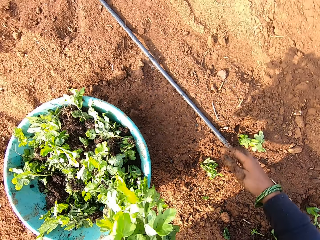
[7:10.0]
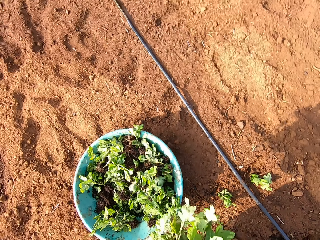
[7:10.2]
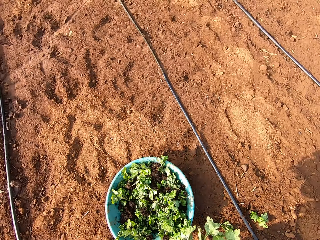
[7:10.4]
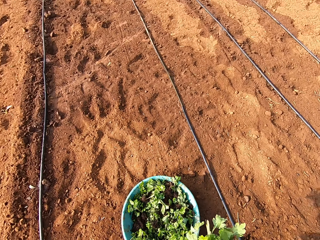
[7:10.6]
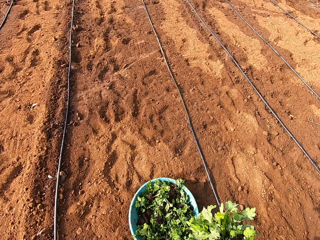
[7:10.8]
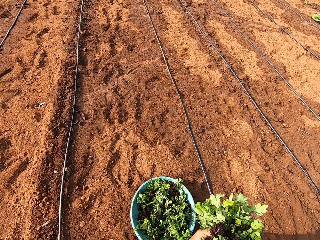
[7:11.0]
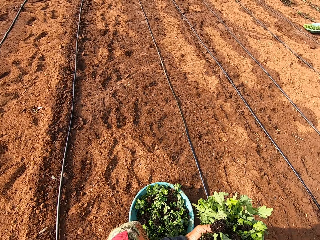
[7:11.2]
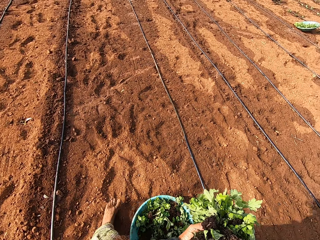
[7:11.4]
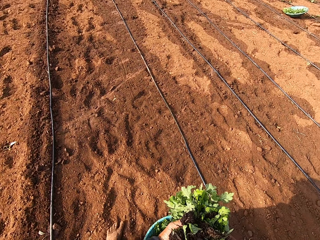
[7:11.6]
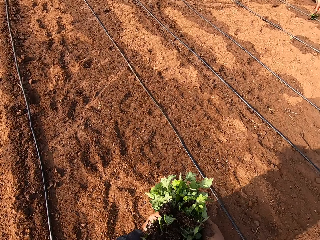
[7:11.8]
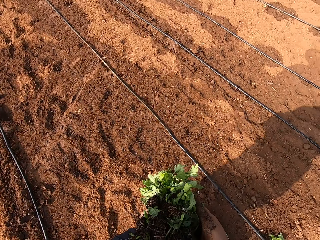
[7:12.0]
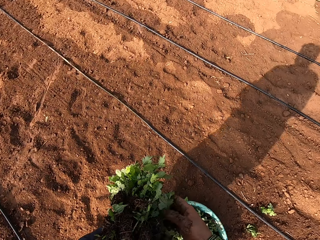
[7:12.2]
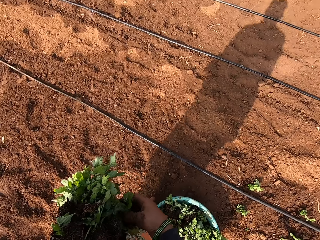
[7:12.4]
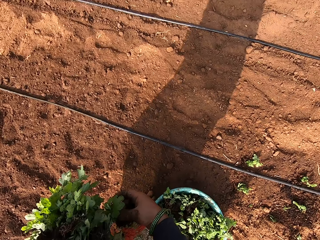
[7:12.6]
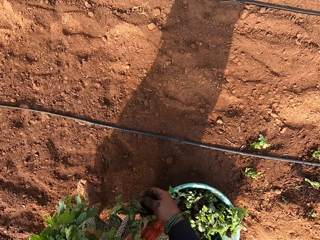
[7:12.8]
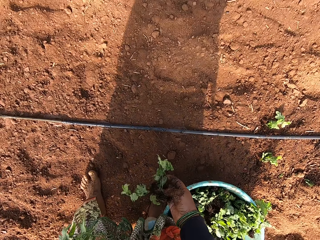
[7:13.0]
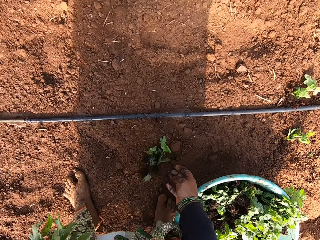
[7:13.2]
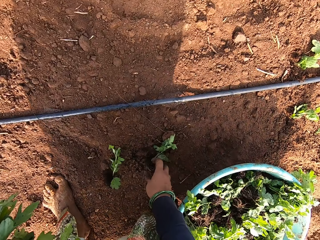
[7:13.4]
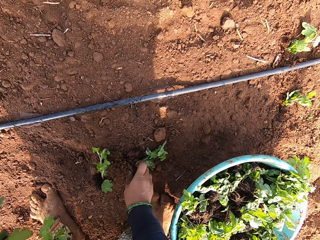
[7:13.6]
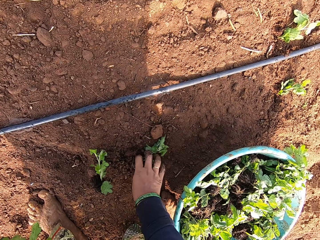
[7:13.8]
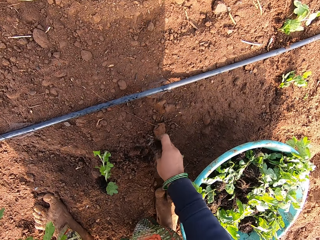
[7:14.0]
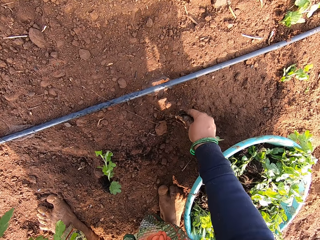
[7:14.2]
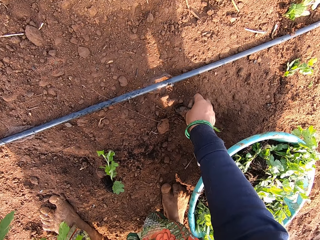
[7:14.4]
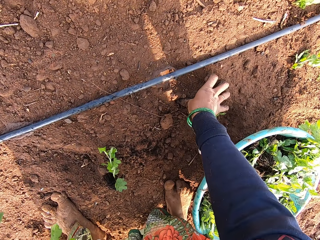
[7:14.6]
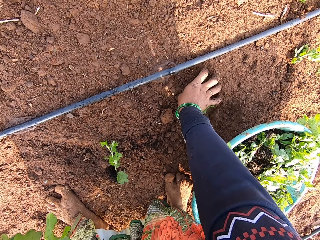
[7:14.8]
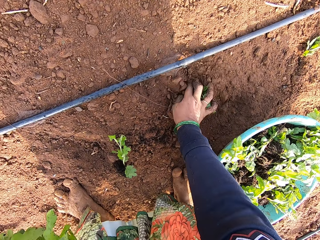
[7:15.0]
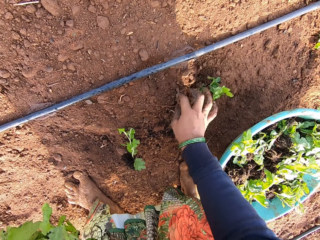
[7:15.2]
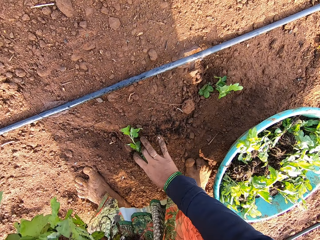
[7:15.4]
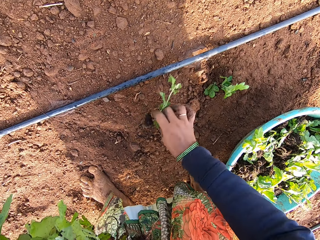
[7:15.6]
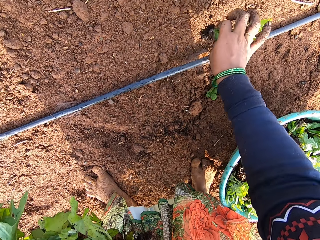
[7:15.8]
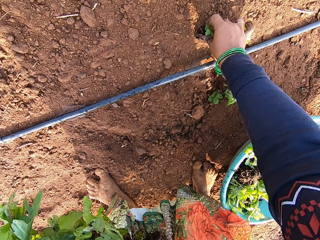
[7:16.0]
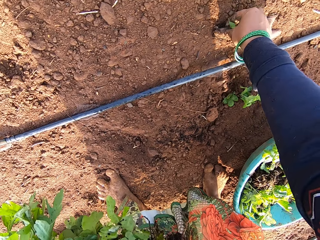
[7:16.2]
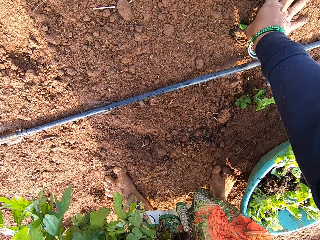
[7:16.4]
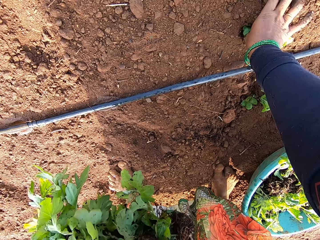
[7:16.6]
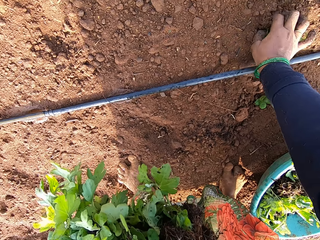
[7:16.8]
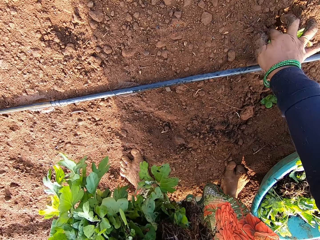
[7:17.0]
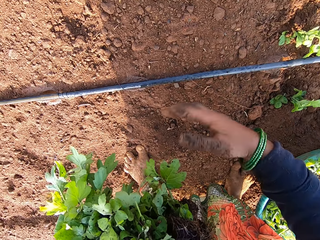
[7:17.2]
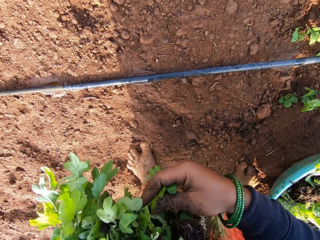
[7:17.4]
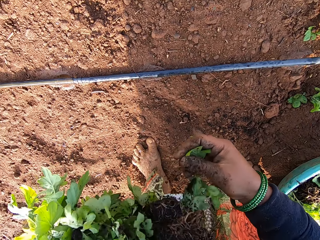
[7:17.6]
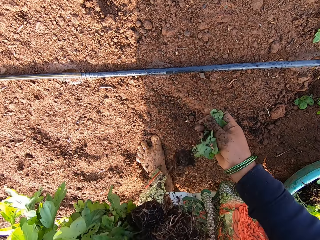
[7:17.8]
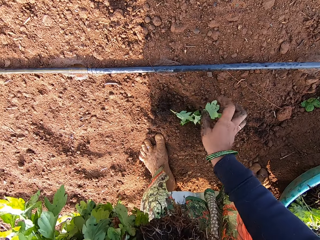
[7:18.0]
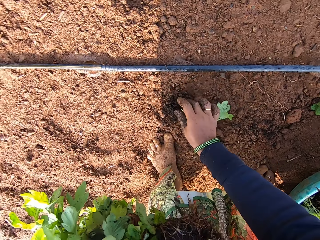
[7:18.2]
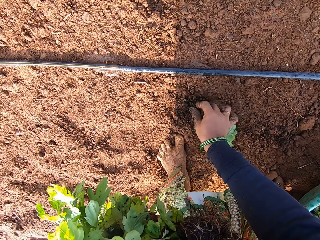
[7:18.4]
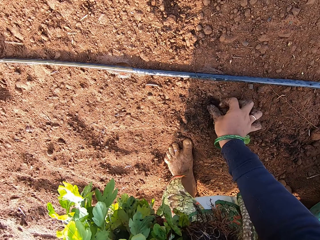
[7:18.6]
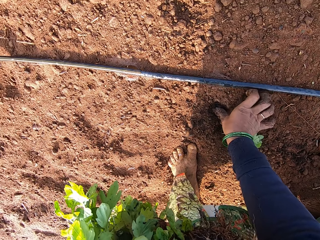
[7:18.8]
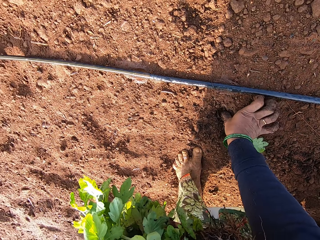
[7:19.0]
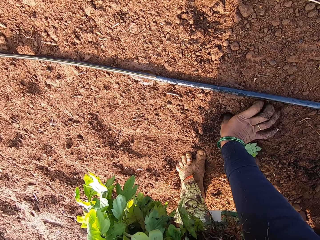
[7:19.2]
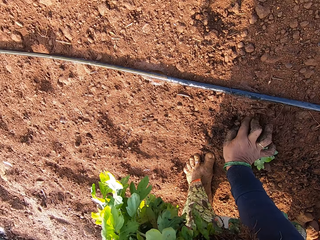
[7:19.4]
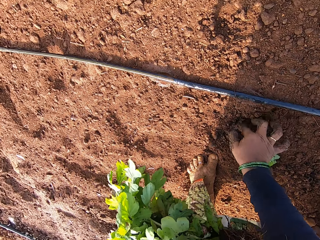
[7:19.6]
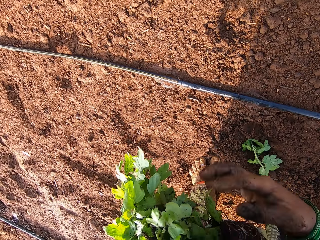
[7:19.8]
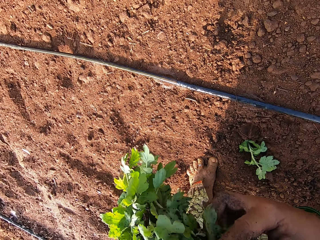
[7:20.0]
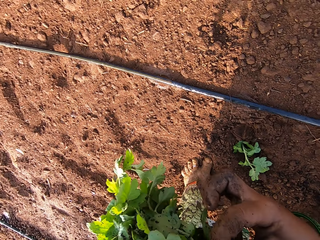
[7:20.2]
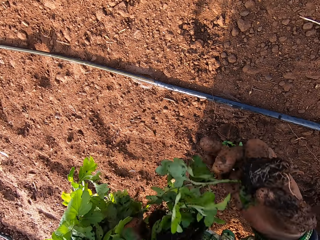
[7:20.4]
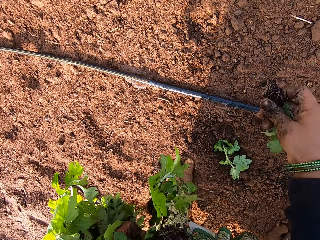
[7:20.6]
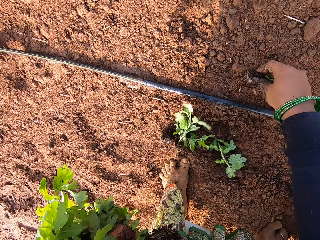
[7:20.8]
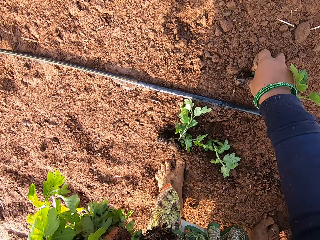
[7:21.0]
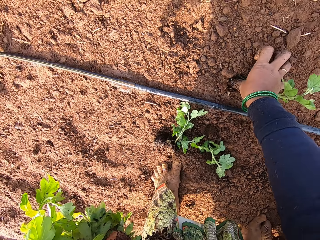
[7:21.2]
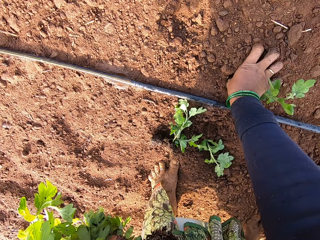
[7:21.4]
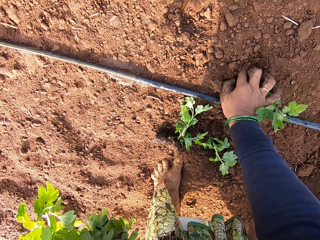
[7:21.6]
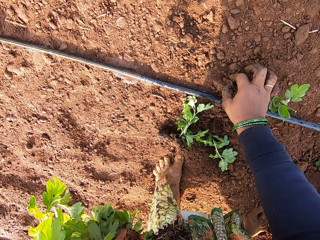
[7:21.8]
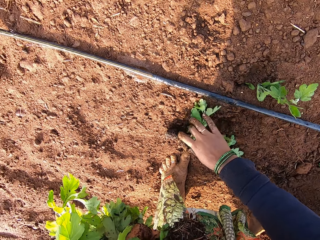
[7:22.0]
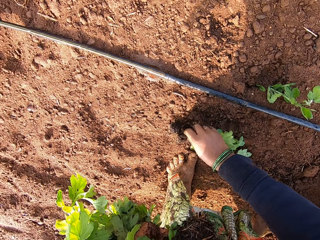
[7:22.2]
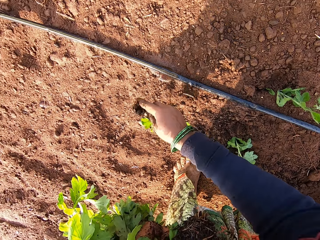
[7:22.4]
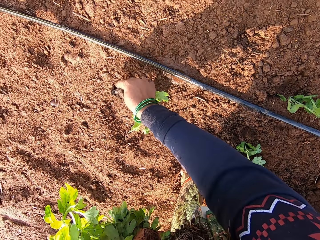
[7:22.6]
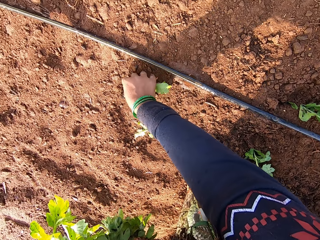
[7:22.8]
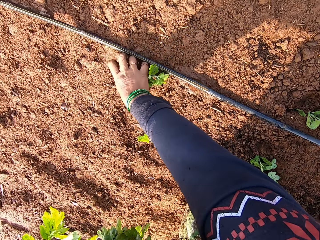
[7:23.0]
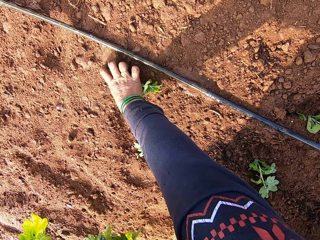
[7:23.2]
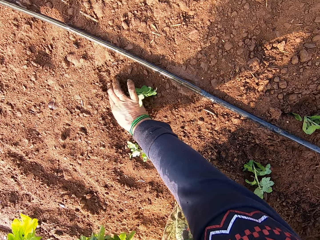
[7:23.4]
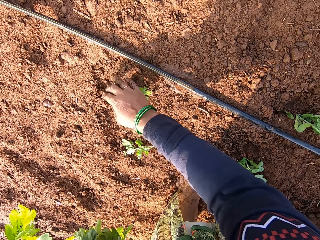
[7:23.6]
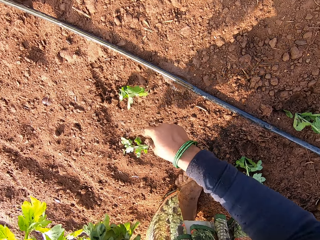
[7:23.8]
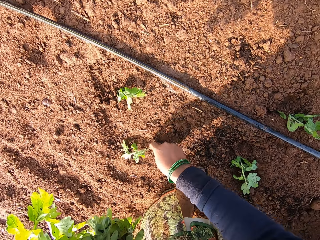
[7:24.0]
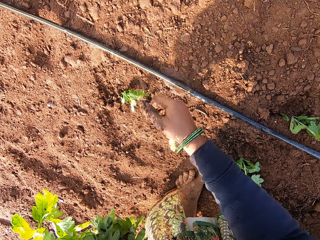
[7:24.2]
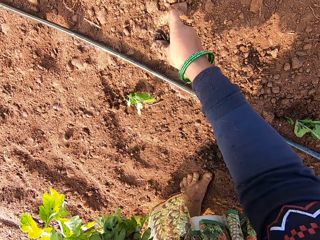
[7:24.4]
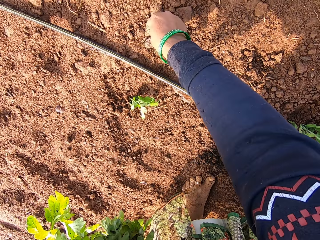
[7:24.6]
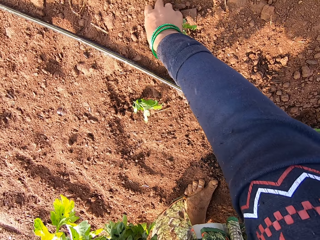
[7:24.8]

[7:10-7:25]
The camera wearer walks on the field. She takes two plants from her left hand with her right hand. She drops the two plants in her right hand on the ground. She picks a plant from the ground with her right hand. She inserts the plant in her right hand into the ground with her right thumb. She picks a plant from the ground with her right hand. She inserts the plant in her right hand into the ground with her right thumb. She takes a plant from her left hand with her right hand. She inserts the plant in her right hand into the ground with her right thumb. She takes a plant from her left hand with her right hand. She inserts the plant in her right hand into the ground with her right thumb. She picks a plant from the ground with her right hand. She inserts the plant in her right hand into the ground with her right thumb. She picks a plant from the ground with her right hand.

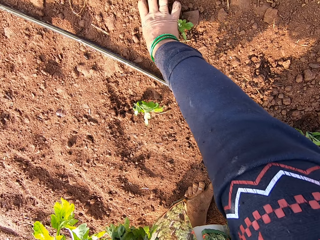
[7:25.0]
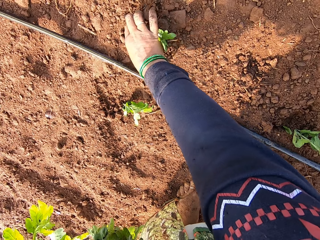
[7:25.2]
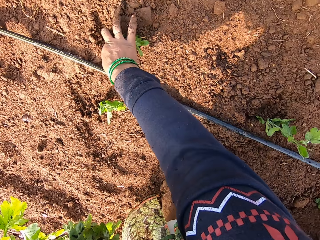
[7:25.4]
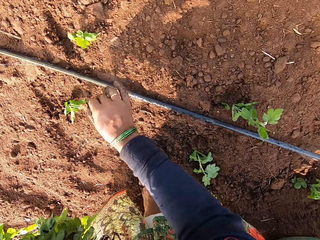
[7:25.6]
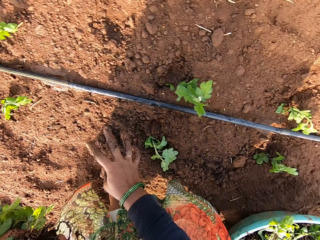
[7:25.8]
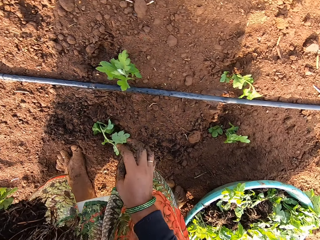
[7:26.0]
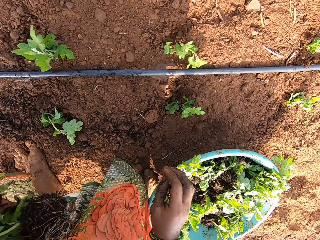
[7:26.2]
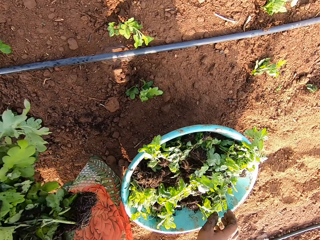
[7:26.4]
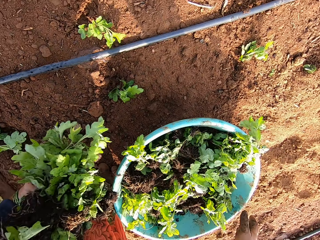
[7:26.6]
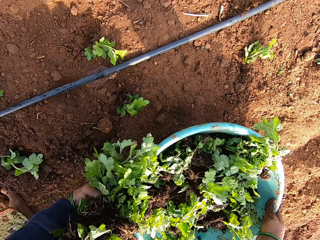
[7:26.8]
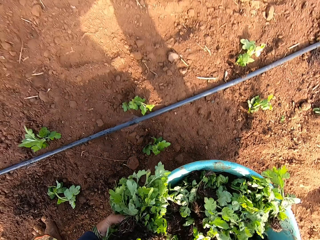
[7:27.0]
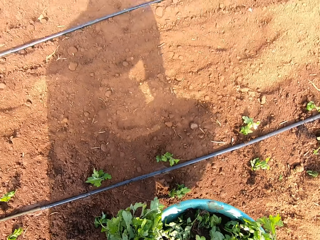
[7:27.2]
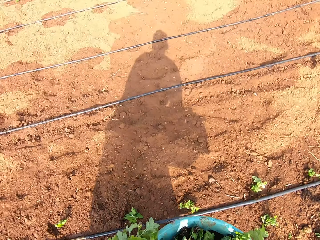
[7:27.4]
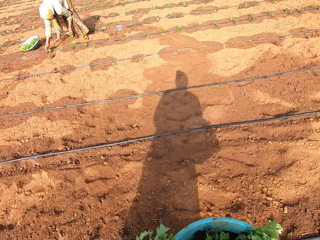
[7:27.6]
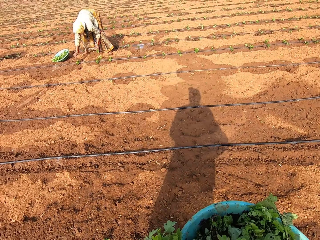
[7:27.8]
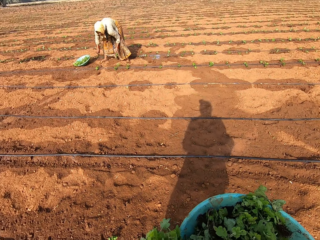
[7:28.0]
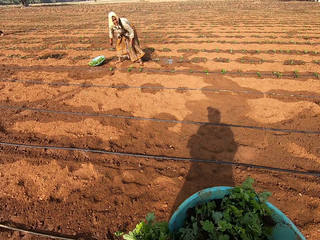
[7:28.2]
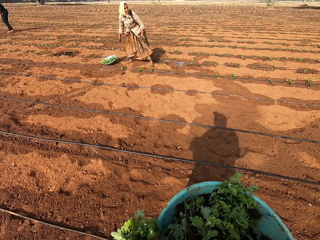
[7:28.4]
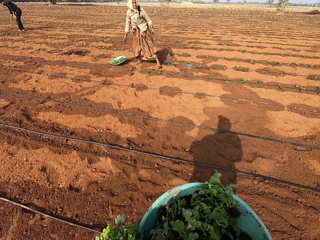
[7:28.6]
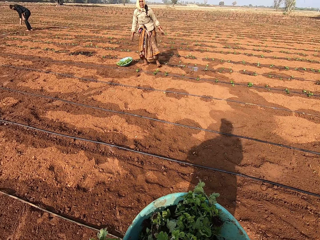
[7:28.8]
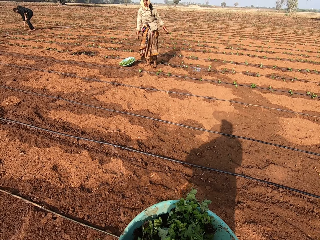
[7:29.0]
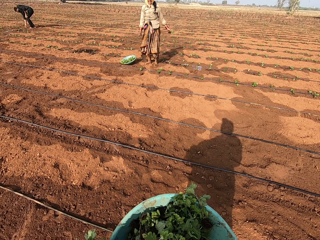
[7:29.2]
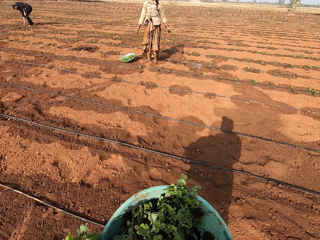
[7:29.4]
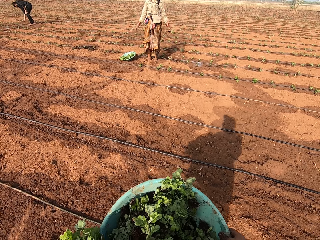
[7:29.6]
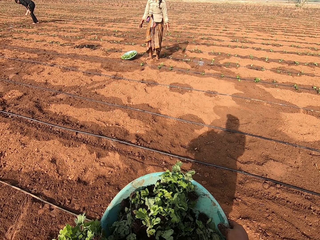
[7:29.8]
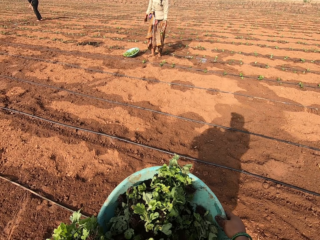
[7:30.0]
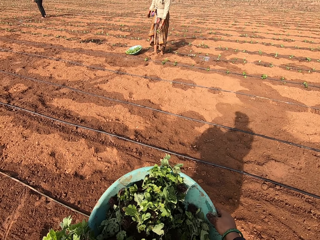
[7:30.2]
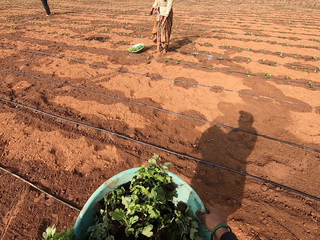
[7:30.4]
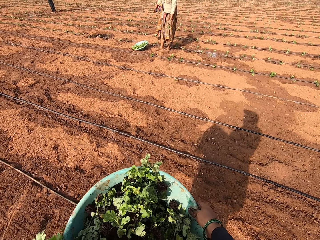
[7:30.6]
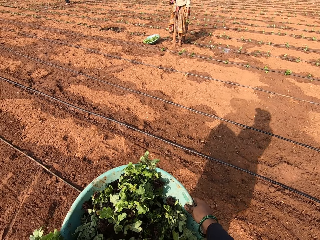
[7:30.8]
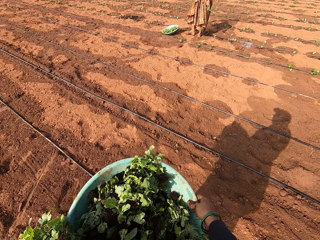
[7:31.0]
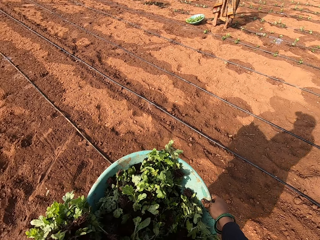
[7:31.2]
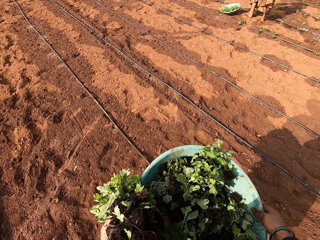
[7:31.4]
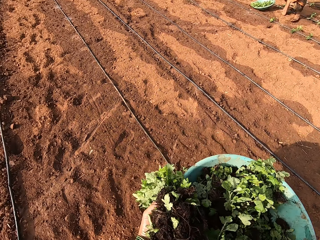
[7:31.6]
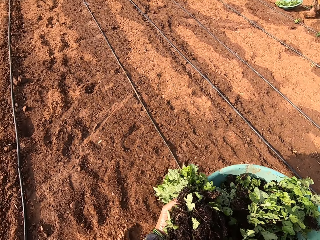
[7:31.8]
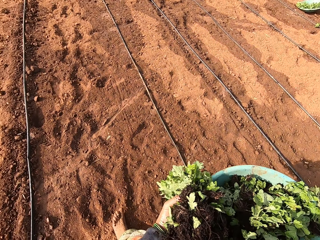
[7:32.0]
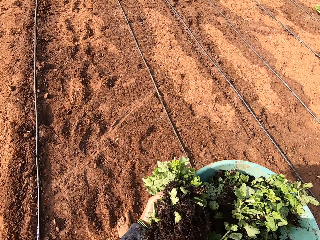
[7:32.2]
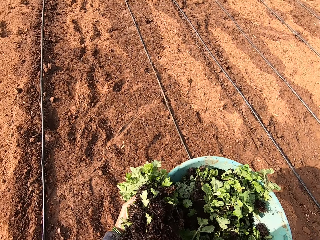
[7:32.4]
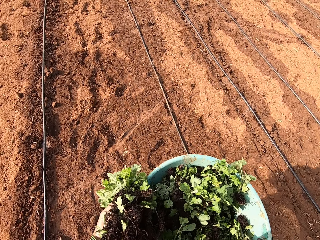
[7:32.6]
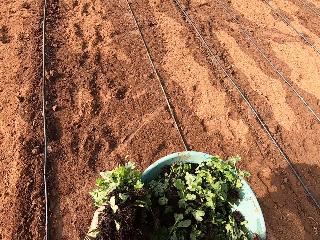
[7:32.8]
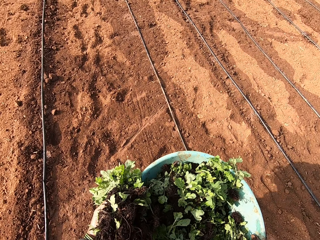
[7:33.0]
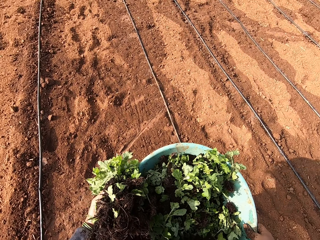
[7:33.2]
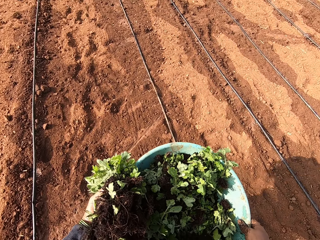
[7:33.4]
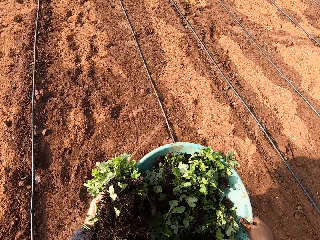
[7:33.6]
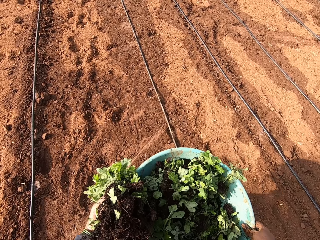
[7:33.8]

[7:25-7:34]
The camera wearer inserts the plant in her right hand into the ground with her right thumb. She lifts the bowl of plants from the ground with both hands. She interacts with a woman. She walks around the farm.
